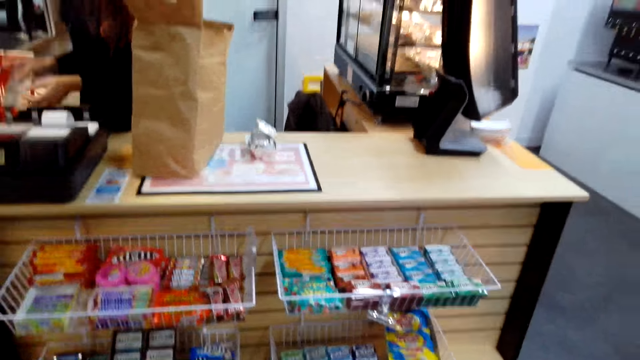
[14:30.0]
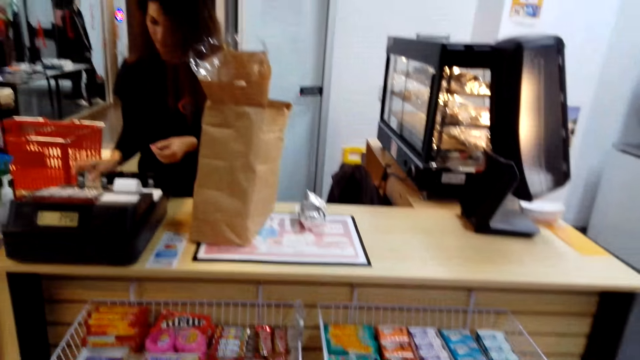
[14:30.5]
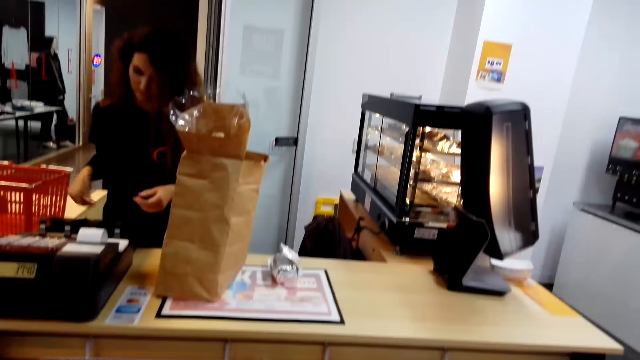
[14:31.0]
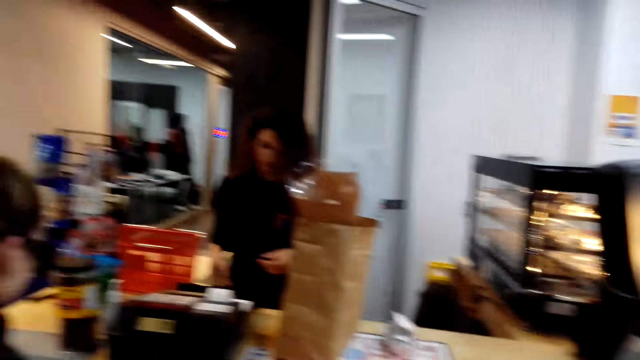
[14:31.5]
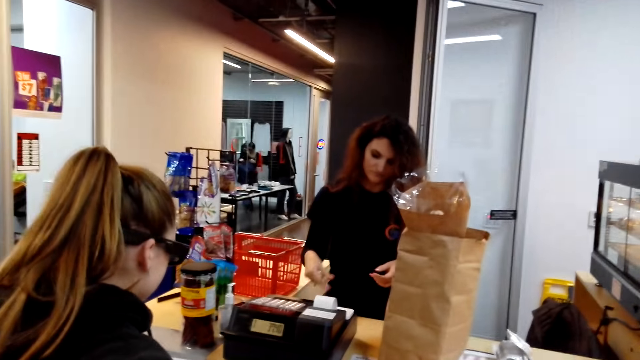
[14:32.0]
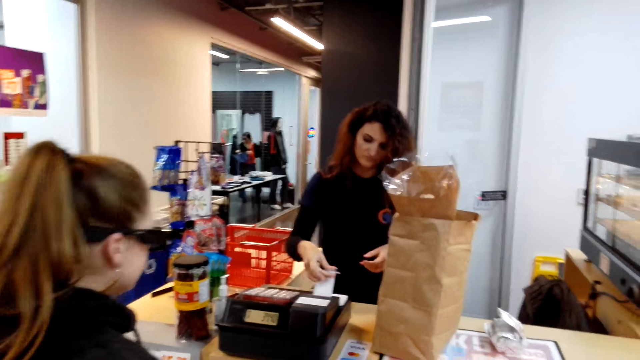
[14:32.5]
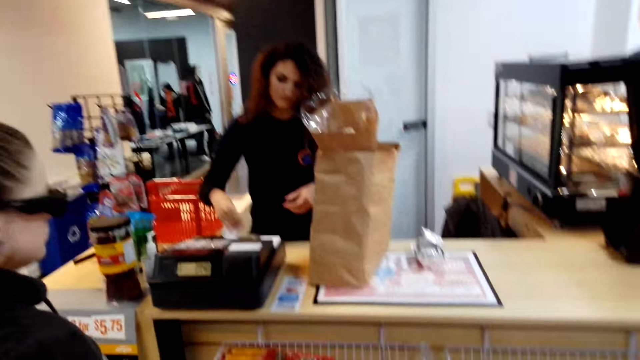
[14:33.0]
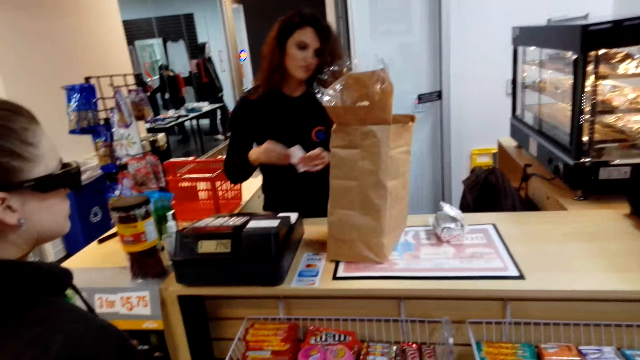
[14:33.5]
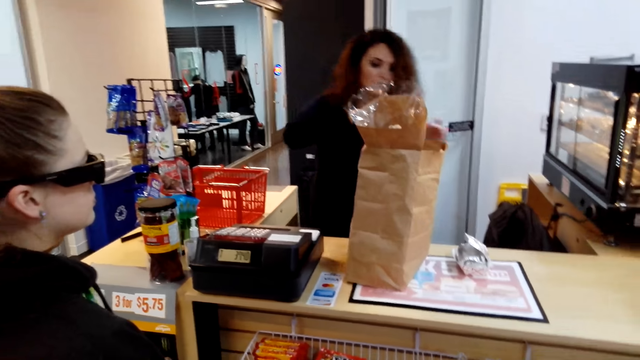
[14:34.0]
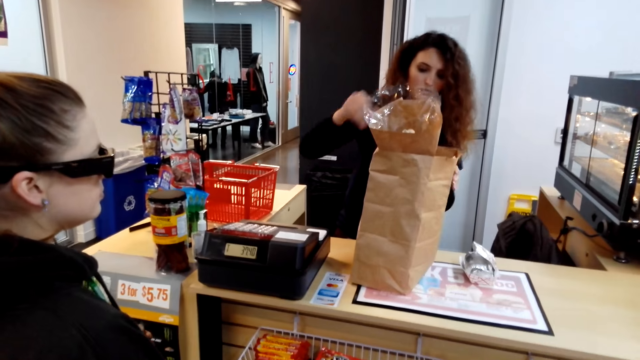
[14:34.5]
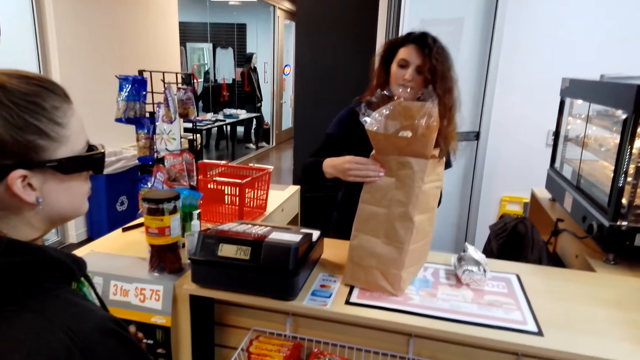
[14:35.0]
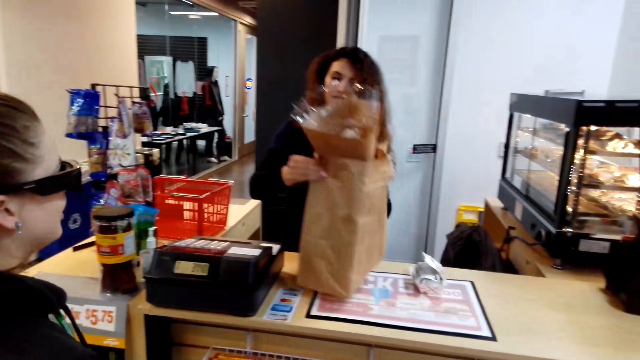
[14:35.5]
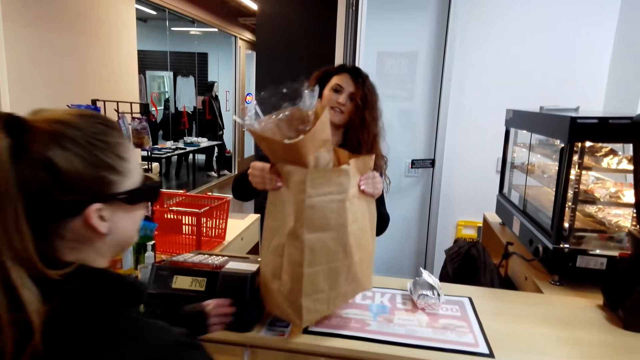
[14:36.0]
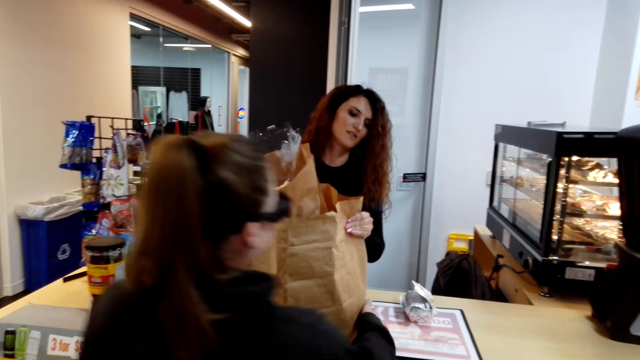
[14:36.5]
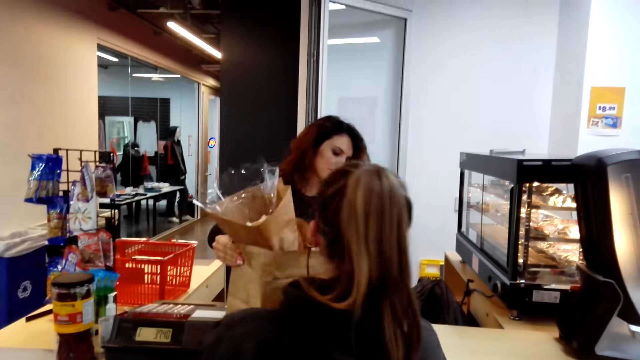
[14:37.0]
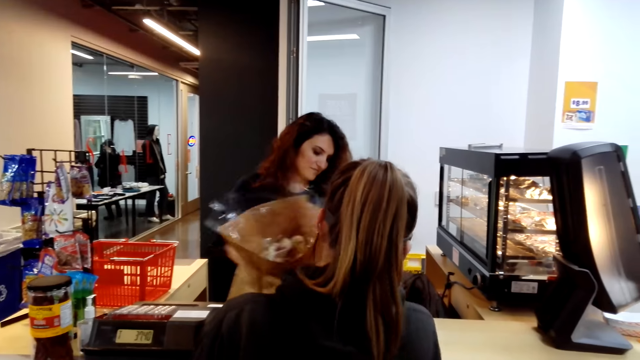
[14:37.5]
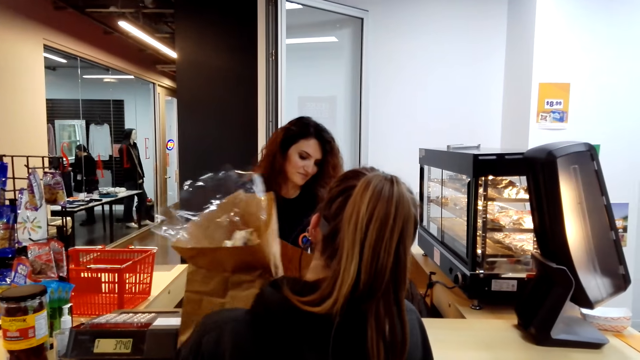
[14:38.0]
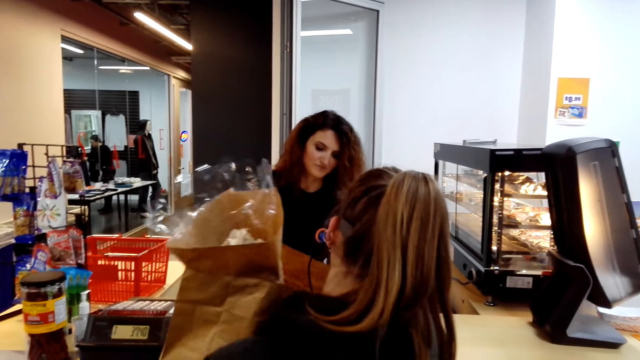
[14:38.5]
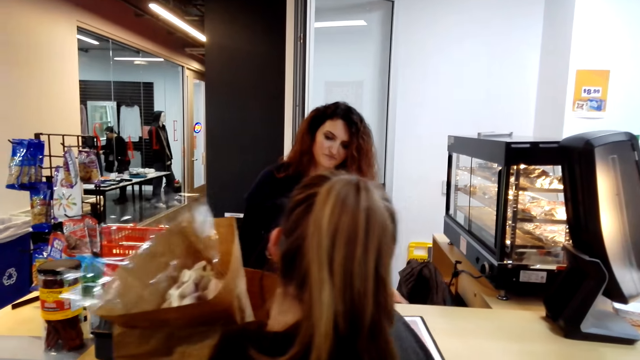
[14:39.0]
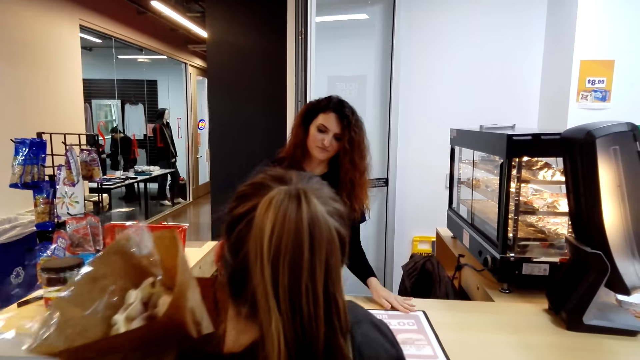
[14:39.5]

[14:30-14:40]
A cashier cuts a receipt and puts the receipt in a shopping bag. The camera wearer stands near the counter. The cashier picks up the shopping bag and gives a woman the shopping bag. The woman receives the shopping bag.

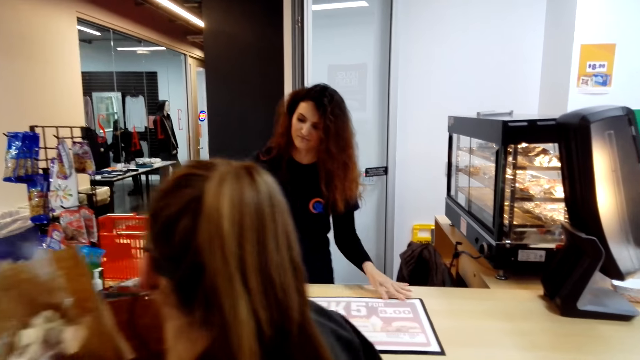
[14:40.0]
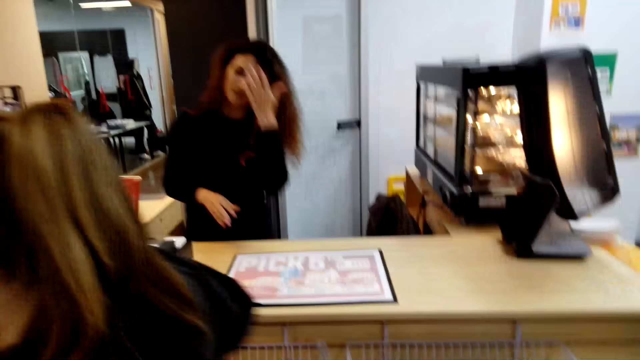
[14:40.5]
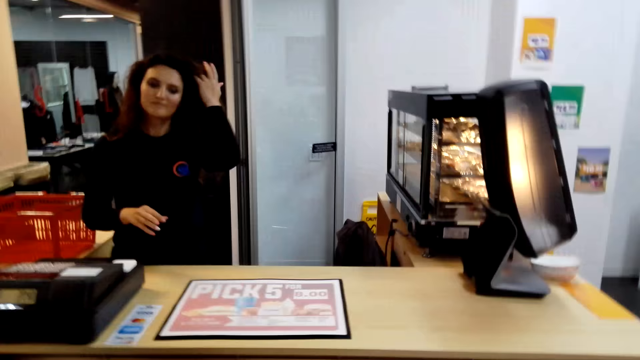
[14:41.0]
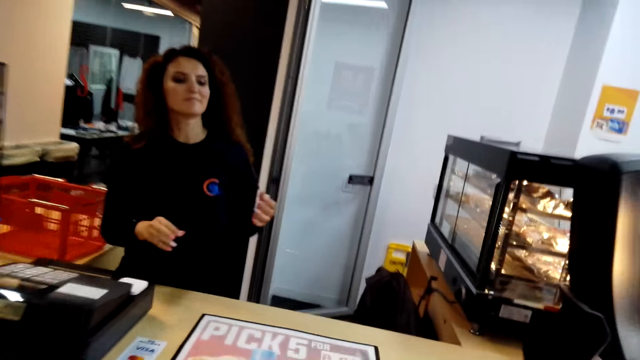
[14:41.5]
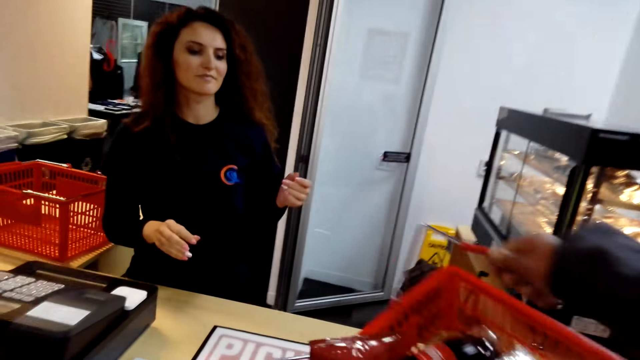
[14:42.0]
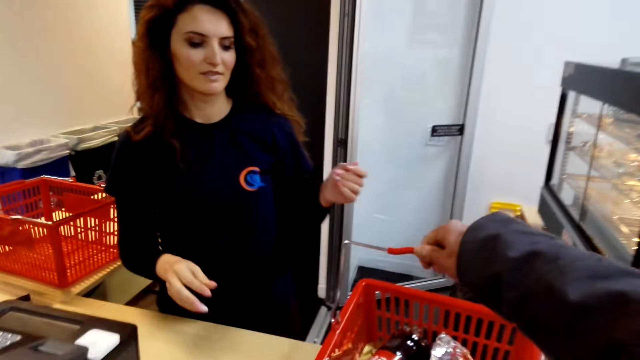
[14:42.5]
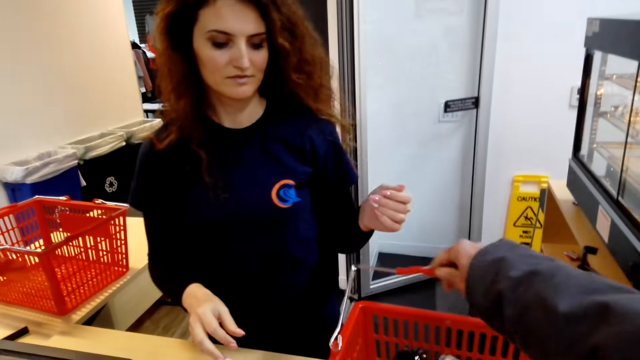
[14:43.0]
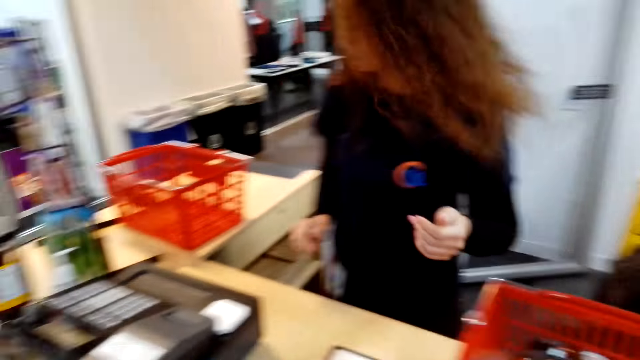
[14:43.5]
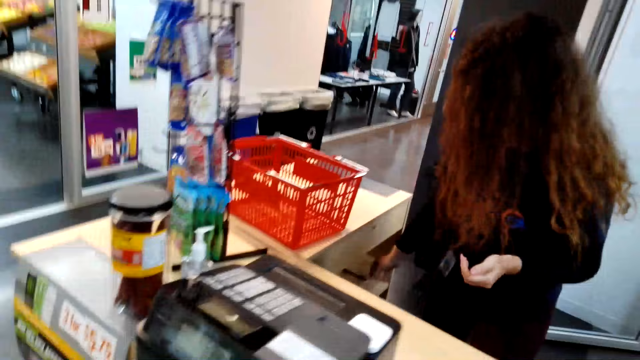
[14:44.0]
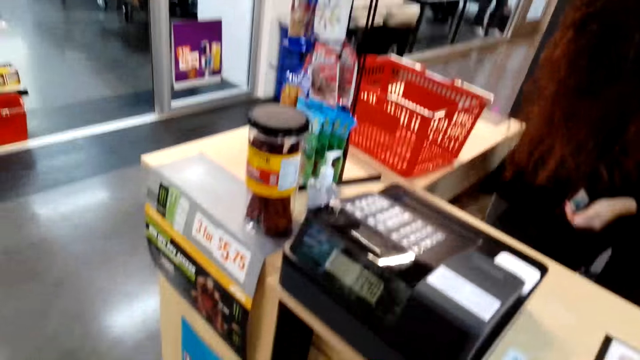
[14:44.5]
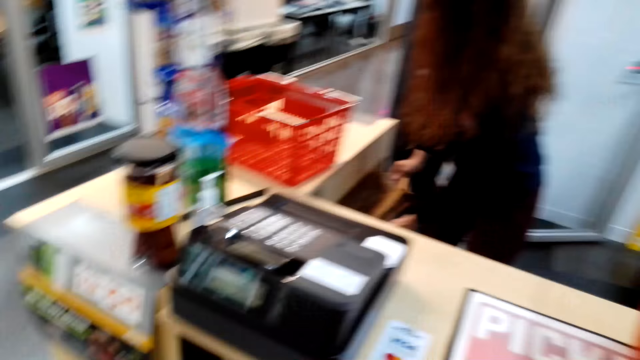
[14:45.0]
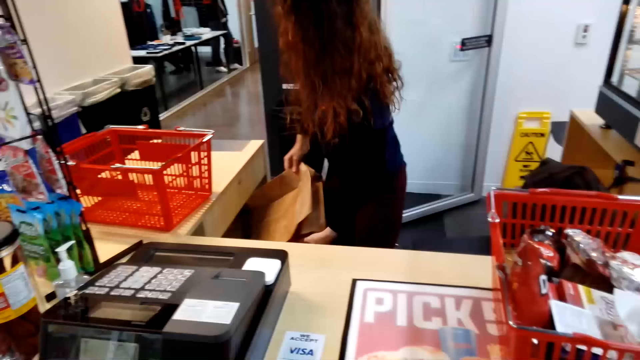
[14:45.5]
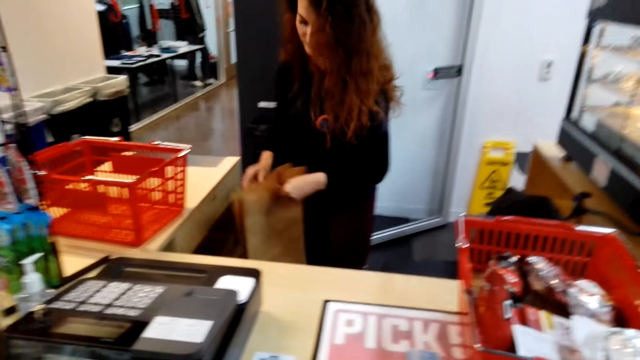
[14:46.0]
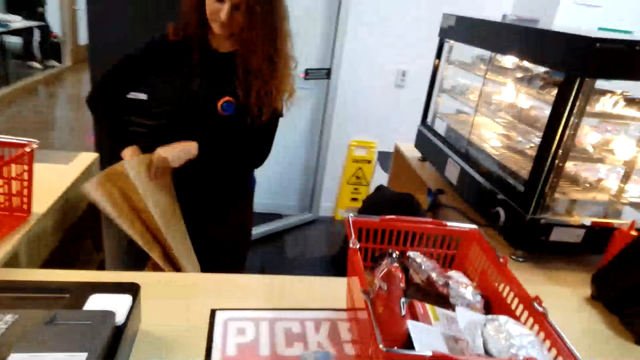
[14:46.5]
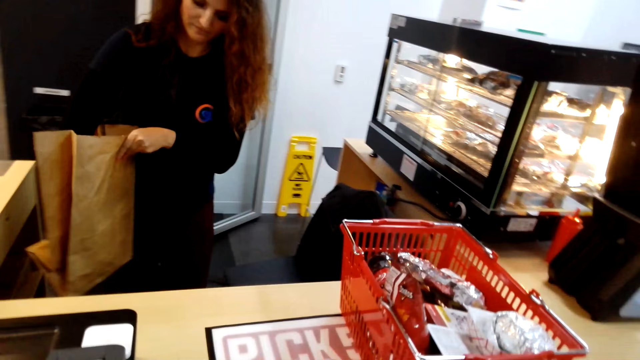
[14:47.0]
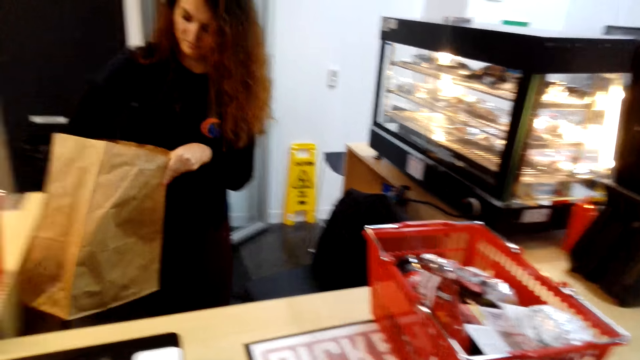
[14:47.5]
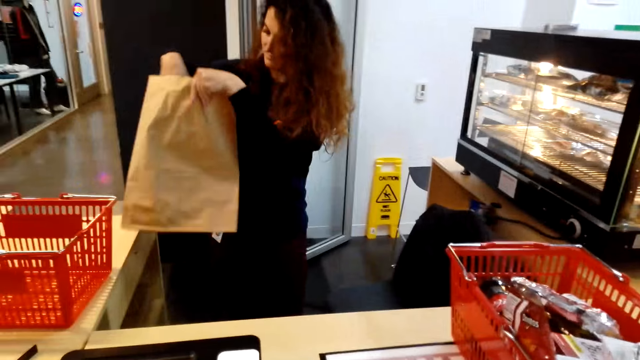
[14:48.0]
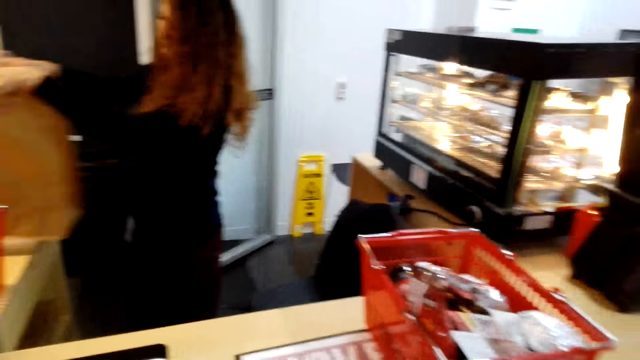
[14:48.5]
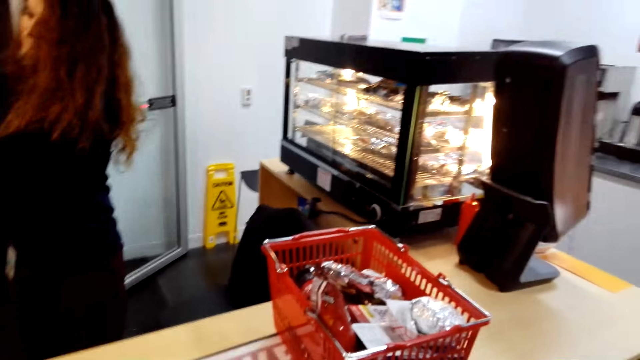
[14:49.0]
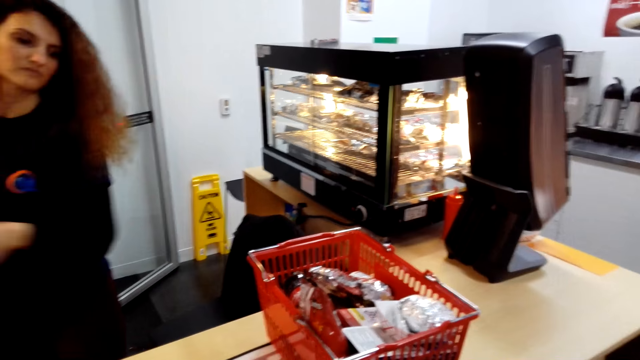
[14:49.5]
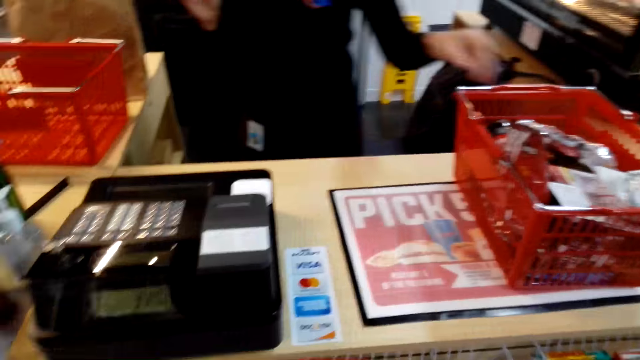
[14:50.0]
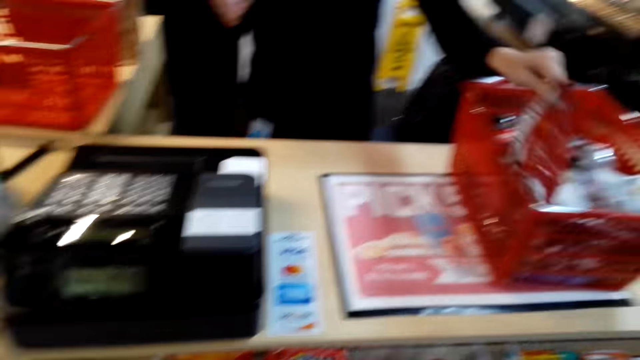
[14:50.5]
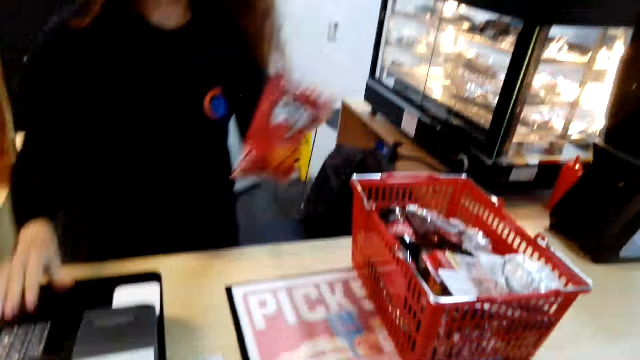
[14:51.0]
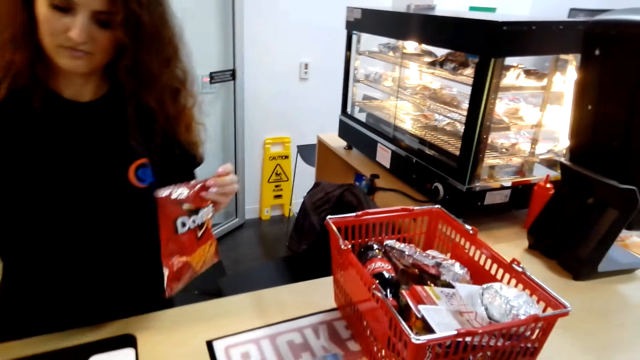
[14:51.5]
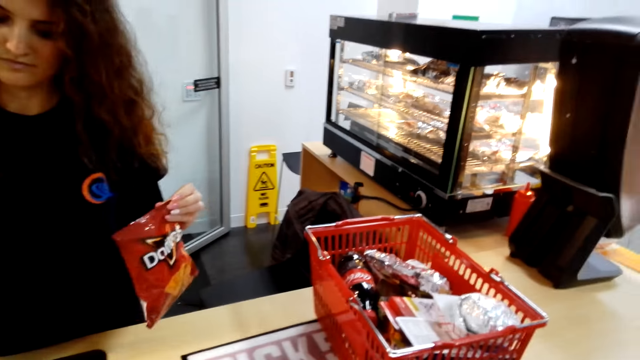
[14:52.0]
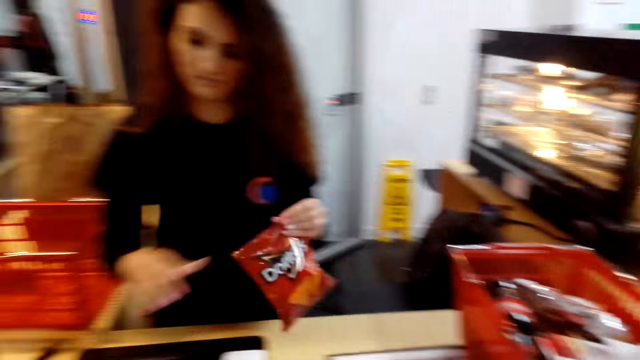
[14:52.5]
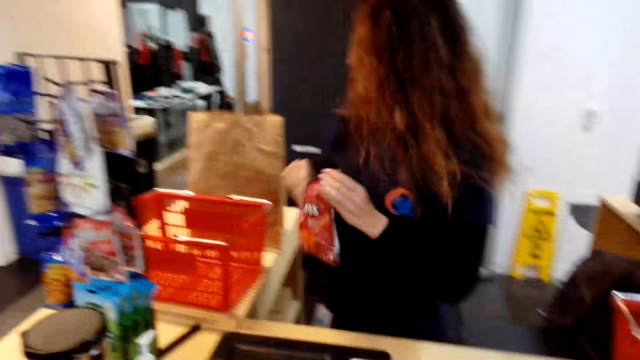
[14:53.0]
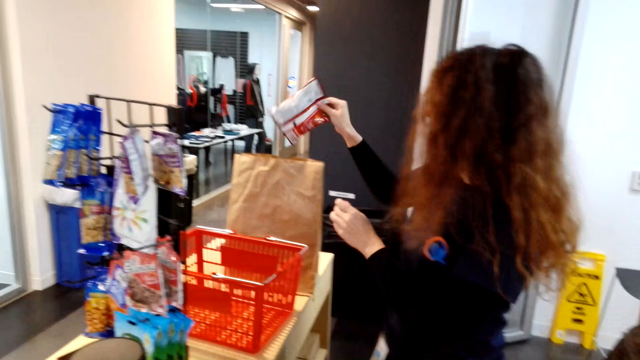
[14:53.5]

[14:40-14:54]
A woman carries a shopping bag. A cashier touches her hair. The camera wearer drops a shopping basket or cart on the counter. The cashier looks around. The camera wearer looks around. The cashier picks up the shopping bag, opens the shopping bag and drops the bag. The camera wearer looks around. The cashier picks up a packet of something and uses a calculator.
